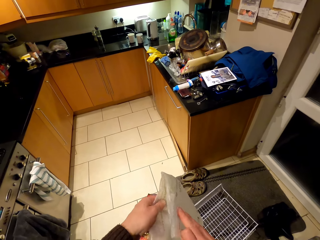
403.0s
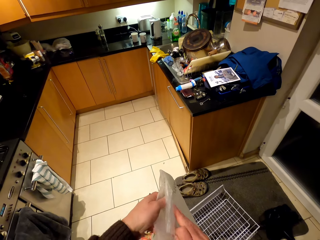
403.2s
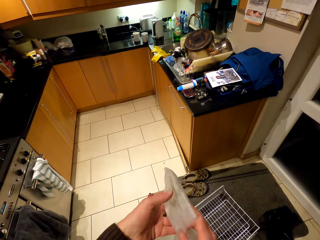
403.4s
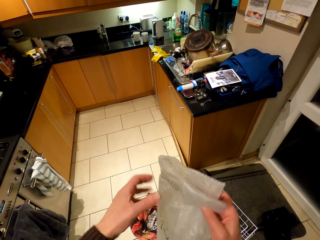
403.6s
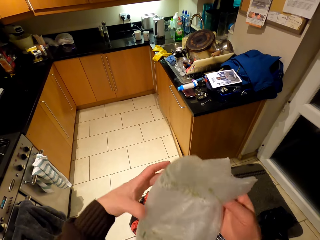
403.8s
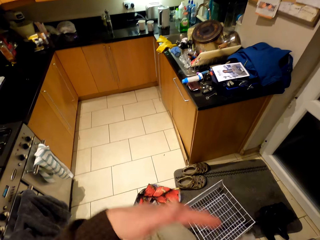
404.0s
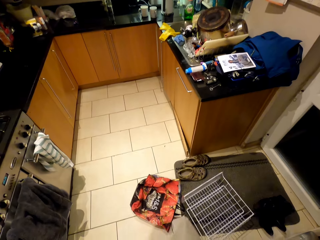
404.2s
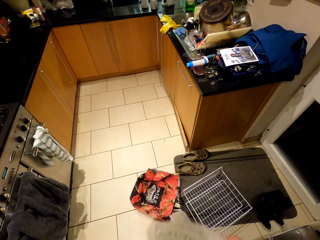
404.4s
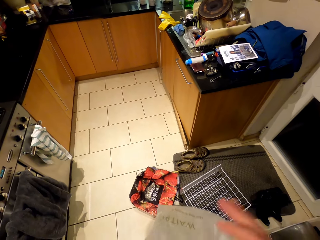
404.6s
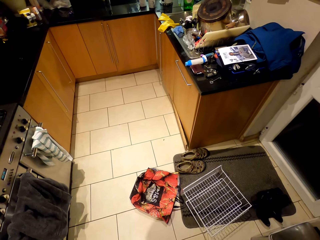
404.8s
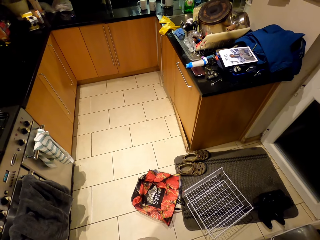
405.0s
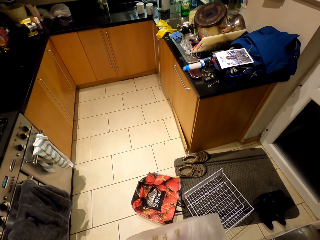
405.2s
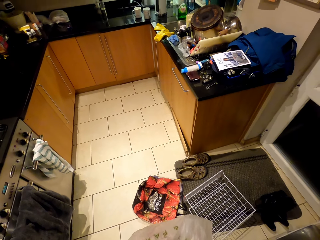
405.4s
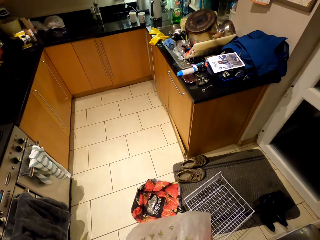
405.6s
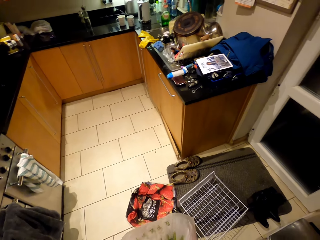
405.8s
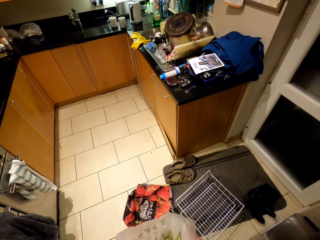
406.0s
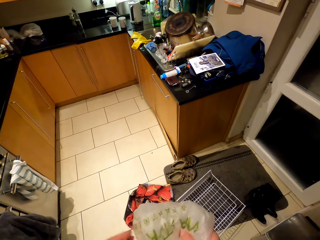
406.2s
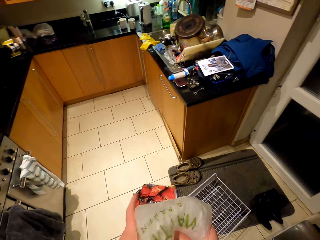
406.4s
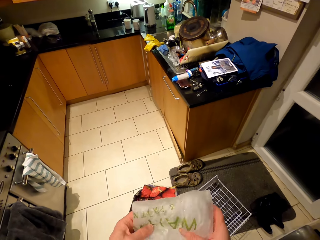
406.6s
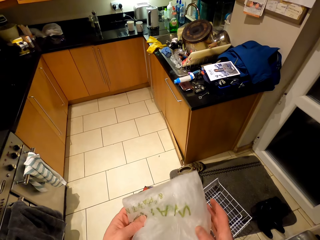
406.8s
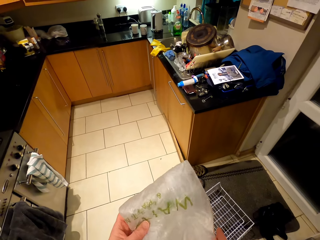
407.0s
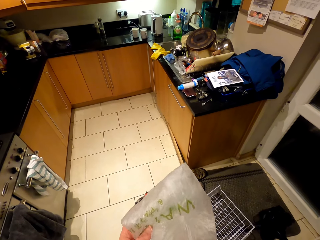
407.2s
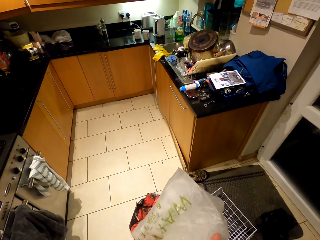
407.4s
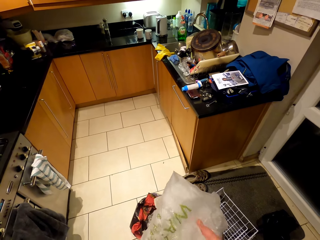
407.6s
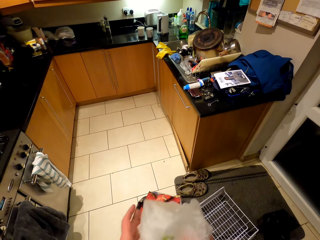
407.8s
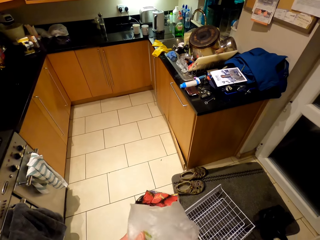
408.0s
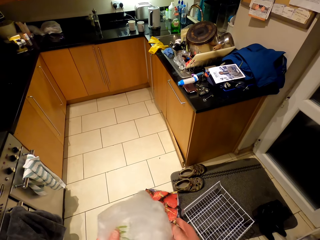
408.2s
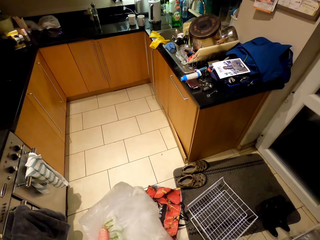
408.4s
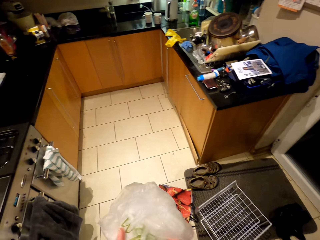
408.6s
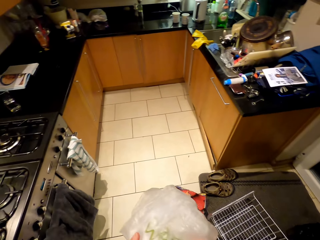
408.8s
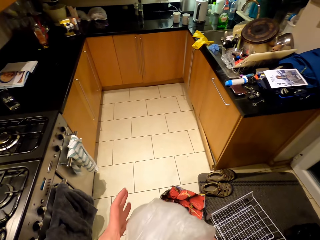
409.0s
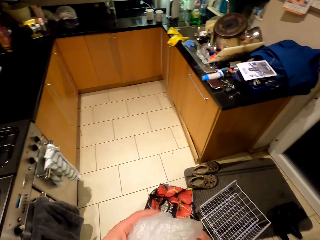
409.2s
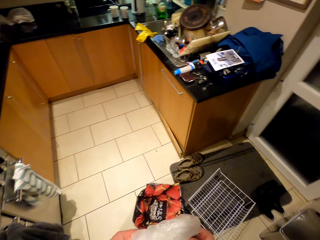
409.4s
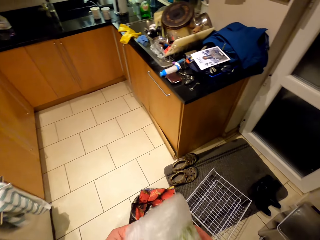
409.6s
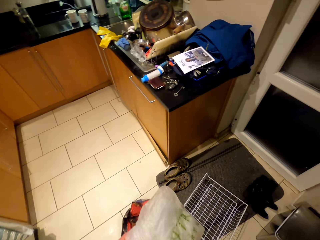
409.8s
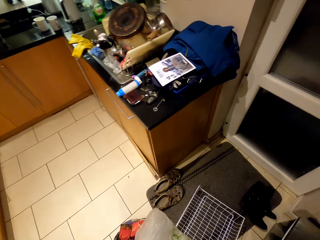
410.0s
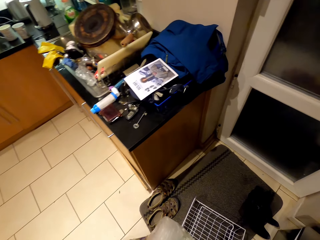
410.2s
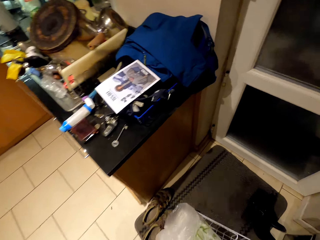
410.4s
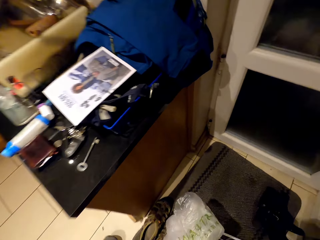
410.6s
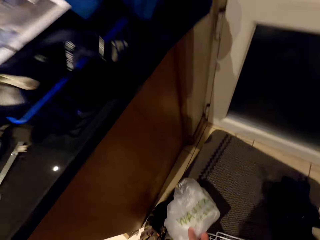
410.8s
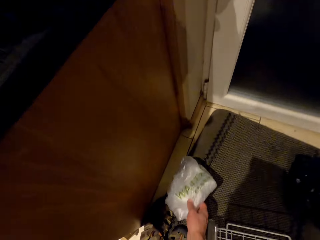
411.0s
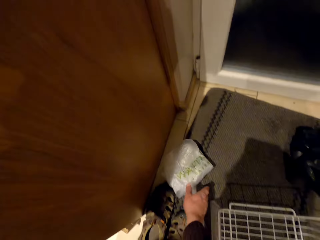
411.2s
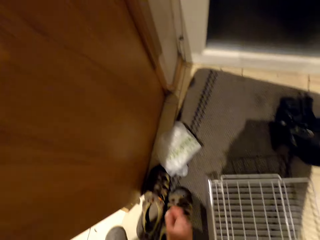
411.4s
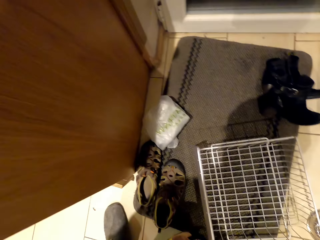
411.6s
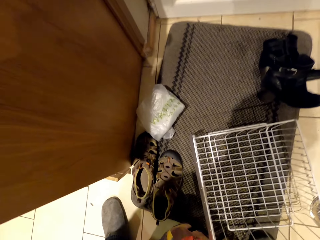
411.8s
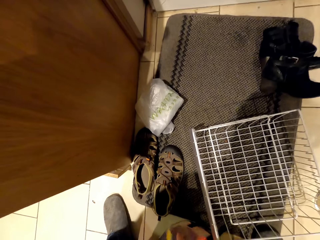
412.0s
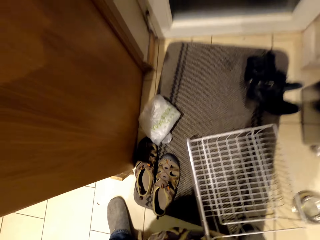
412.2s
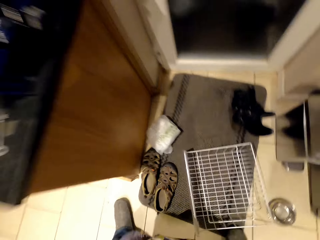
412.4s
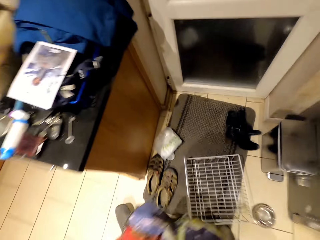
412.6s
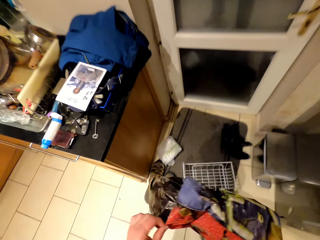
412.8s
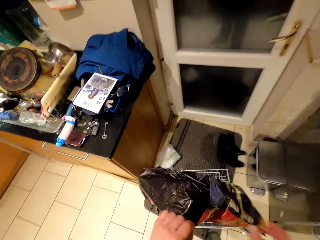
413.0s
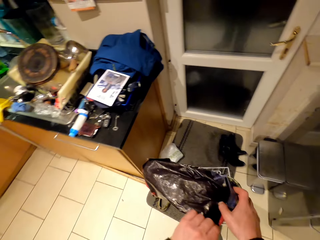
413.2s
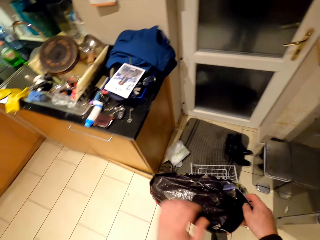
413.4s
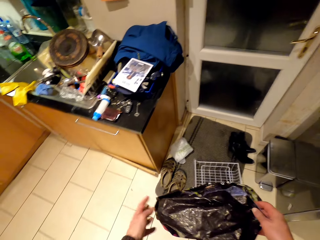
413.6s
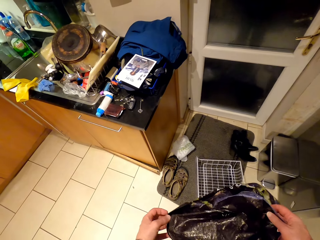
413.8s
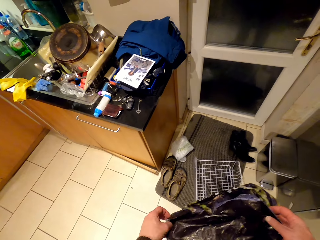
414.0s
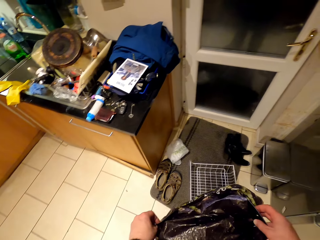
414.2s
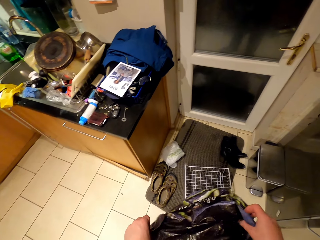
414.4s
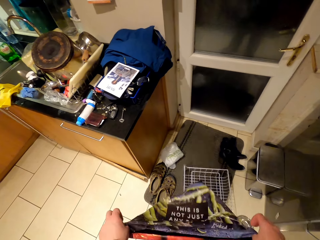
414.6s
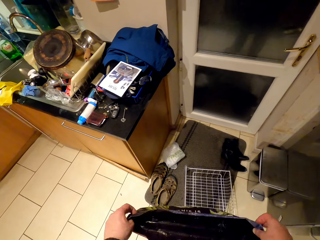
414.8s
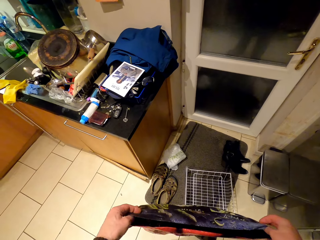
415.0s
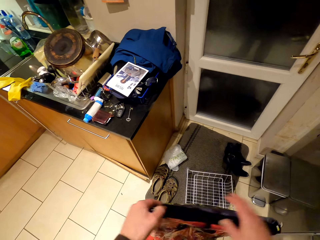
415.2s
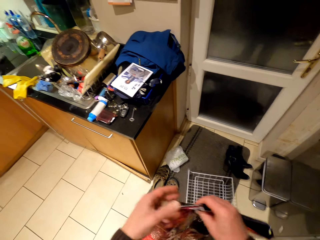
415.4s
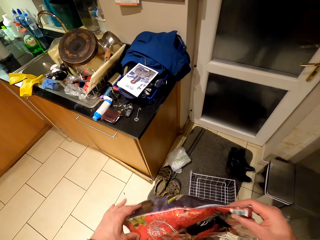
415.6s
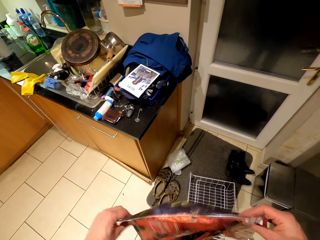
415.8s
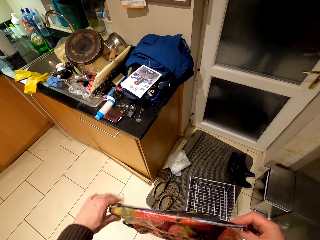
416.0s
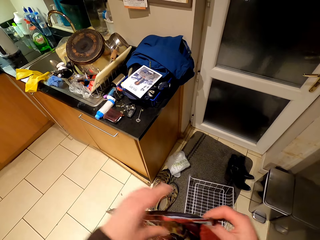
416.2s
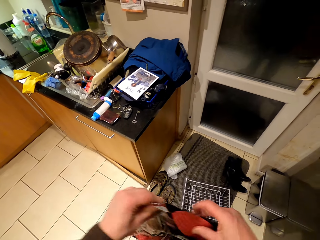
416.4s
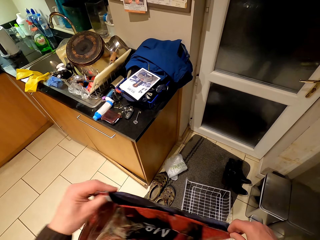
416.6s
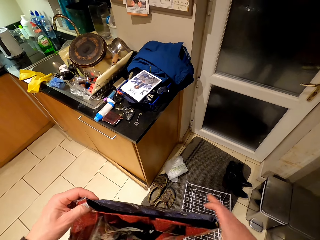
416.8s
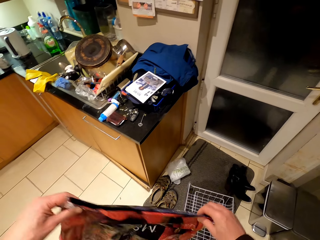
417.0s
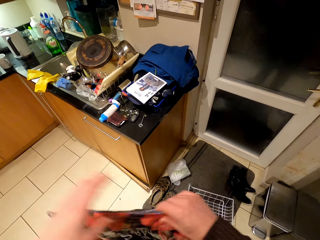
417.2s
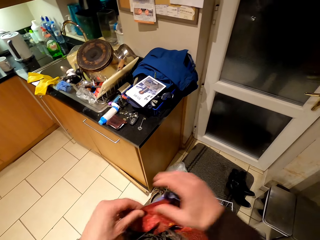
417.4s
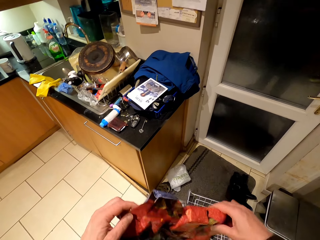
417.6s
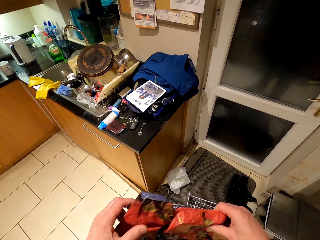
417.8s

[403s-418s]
The camera wearer puts the polythene bag on the floor. He picks up a carry bag on the floor and straightens the carry bag in his hands.

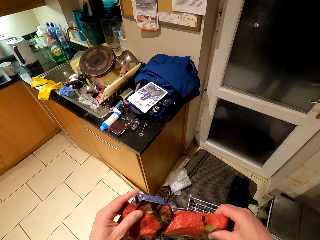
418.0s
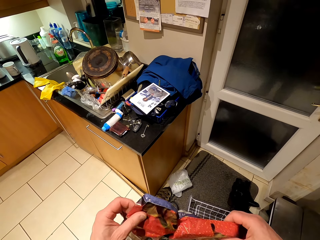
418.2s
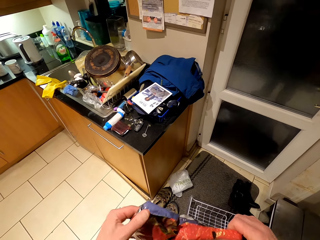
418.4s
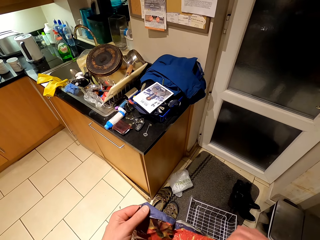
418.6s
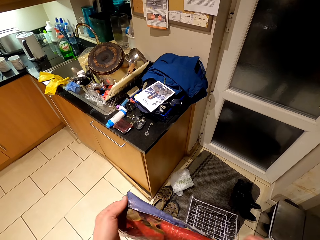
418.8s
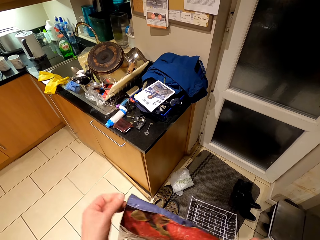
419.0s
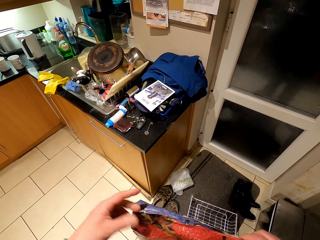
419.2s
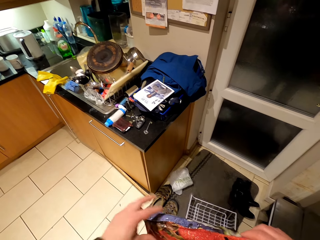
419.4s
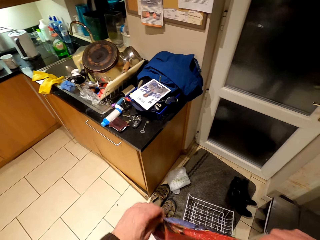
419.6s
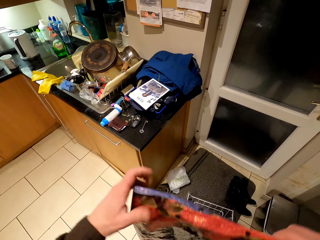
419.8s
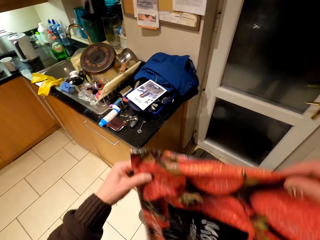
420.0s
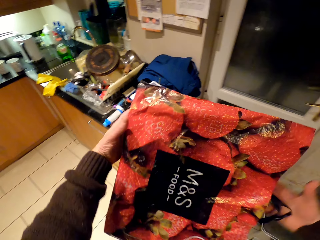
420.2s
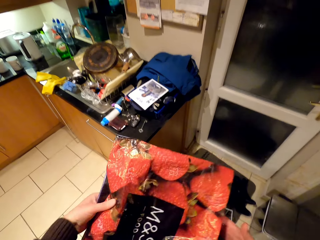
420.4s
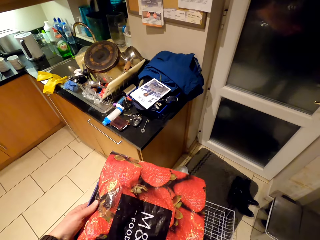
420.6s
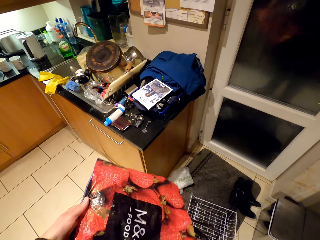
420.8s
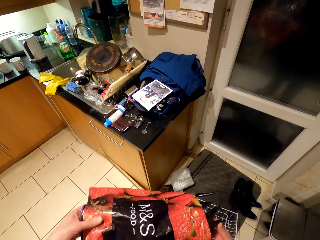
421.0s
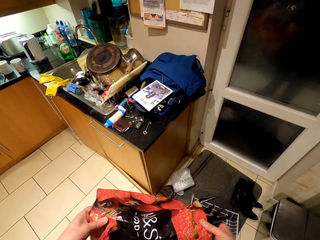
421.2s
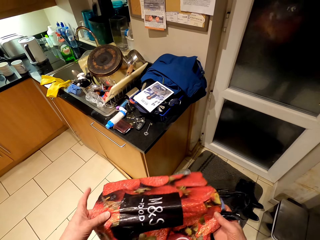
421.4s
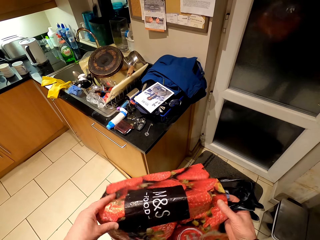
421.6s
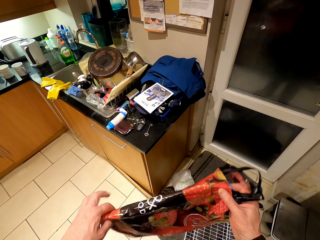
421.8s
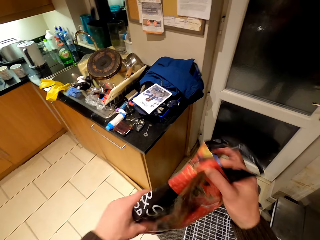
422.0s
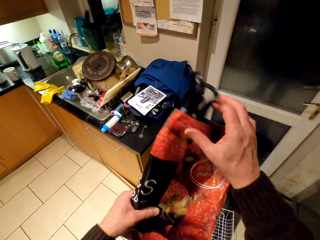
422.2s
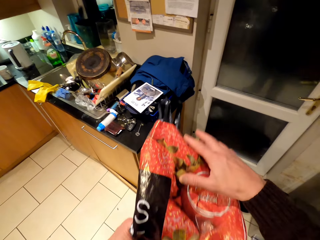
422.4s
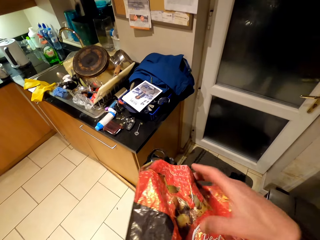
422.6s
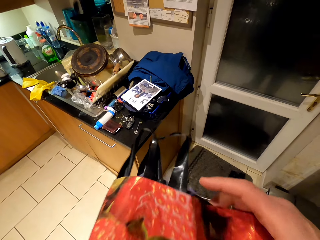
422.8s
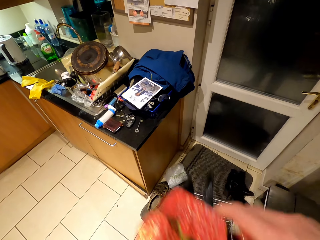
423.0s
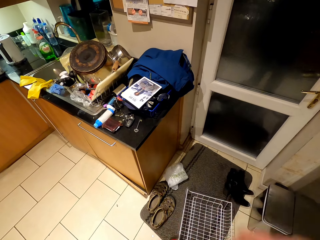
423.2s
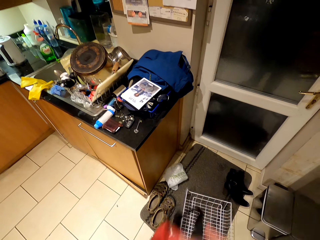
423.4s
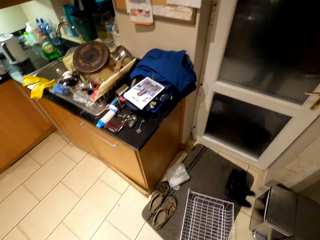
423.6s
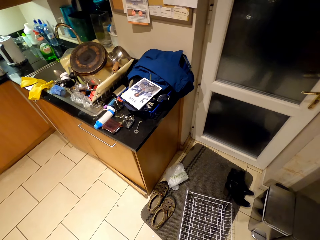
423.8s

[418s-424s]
The camera wearer folds the carry bag.
